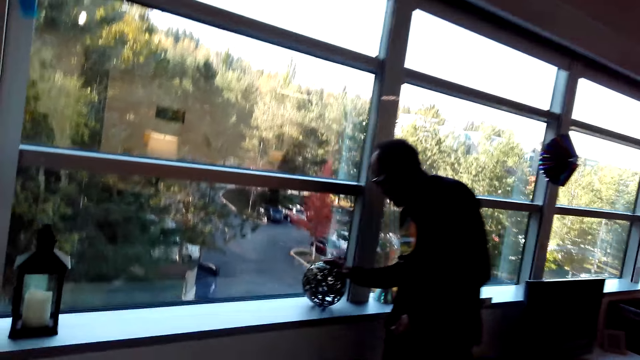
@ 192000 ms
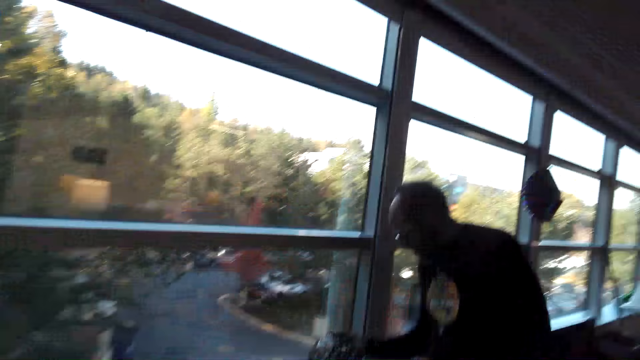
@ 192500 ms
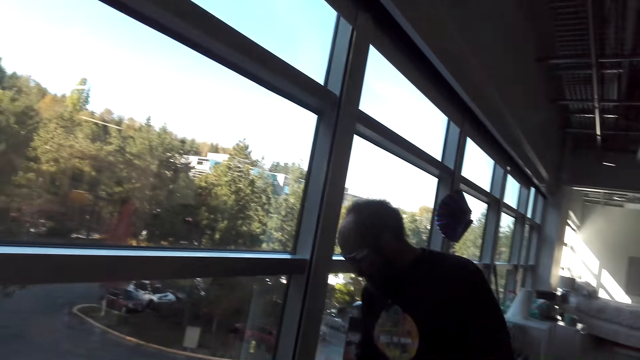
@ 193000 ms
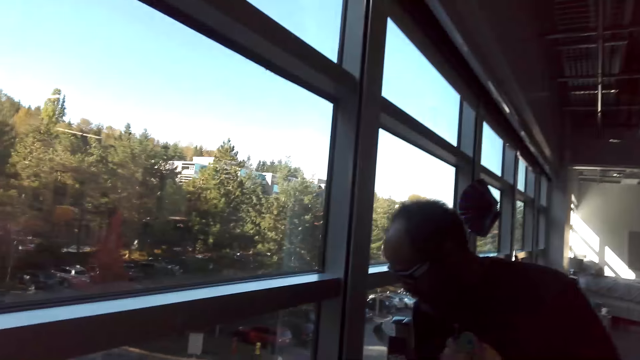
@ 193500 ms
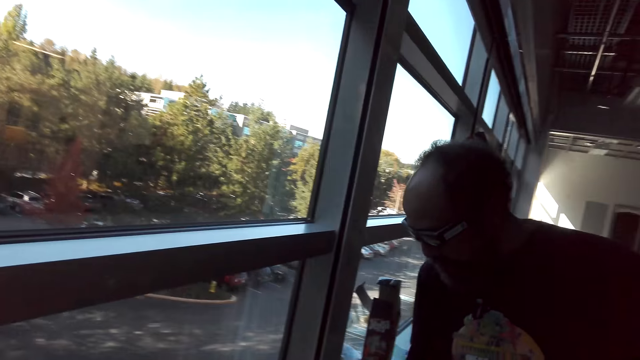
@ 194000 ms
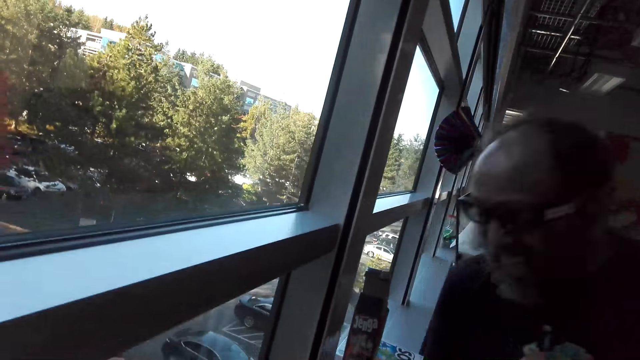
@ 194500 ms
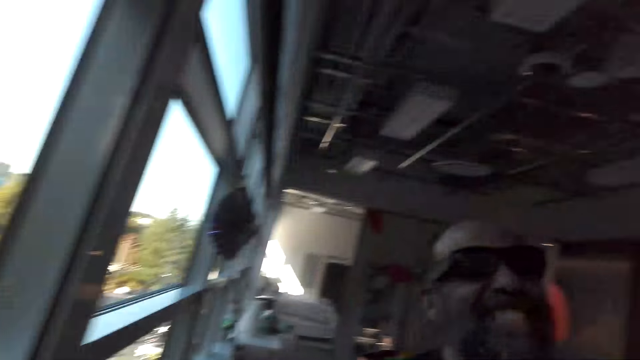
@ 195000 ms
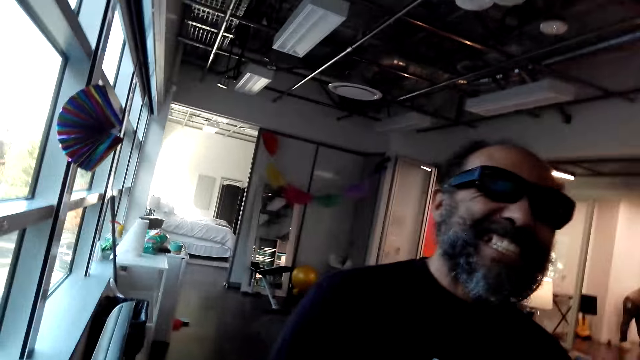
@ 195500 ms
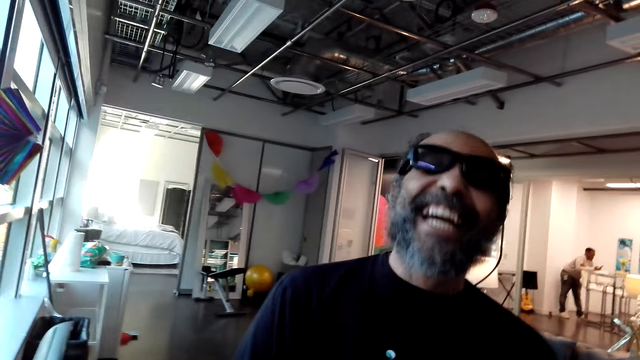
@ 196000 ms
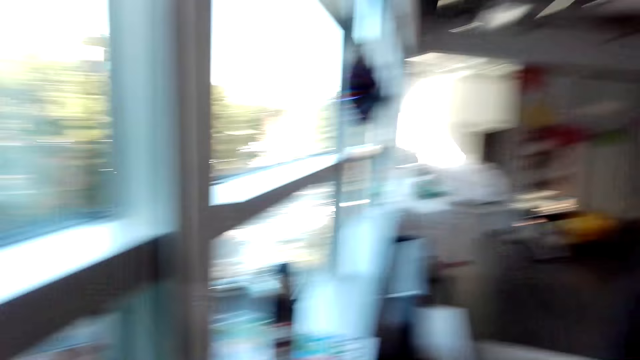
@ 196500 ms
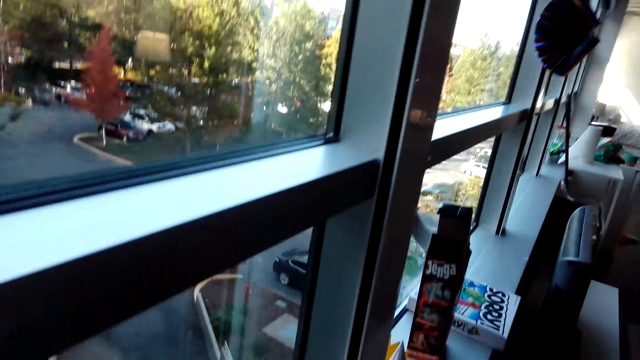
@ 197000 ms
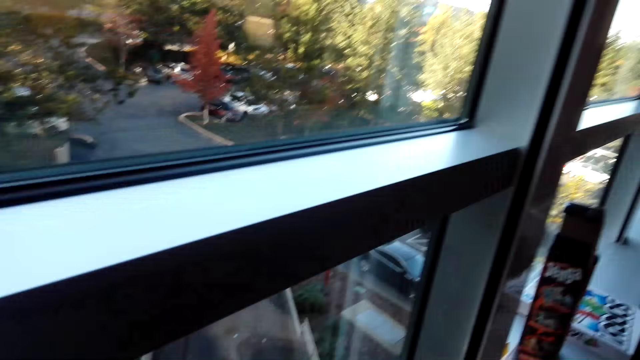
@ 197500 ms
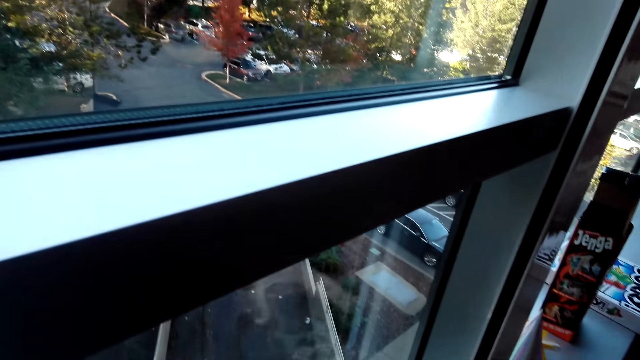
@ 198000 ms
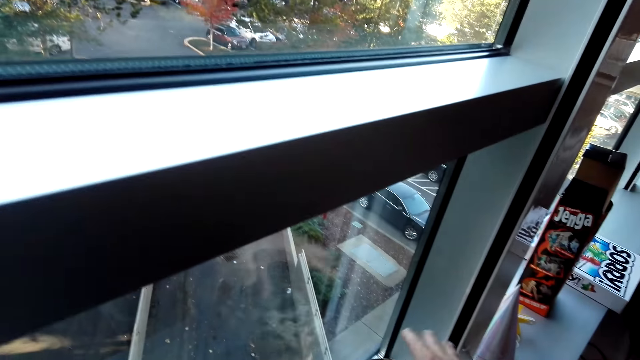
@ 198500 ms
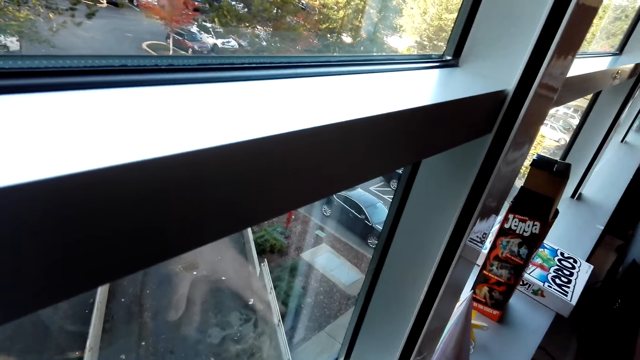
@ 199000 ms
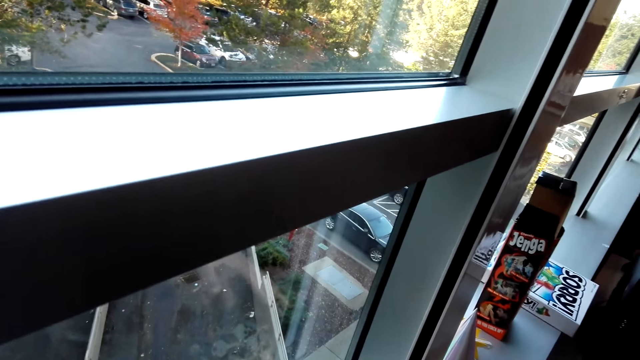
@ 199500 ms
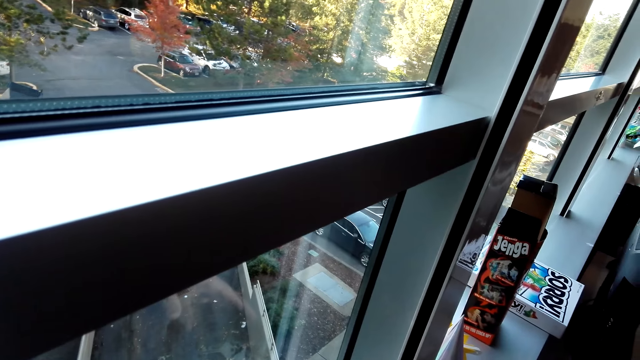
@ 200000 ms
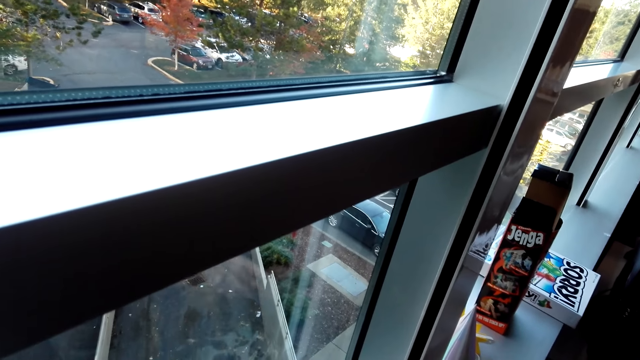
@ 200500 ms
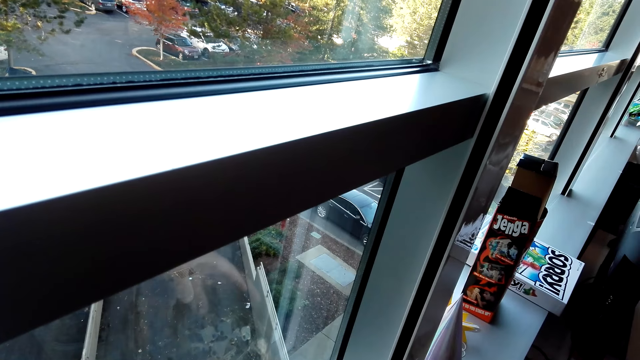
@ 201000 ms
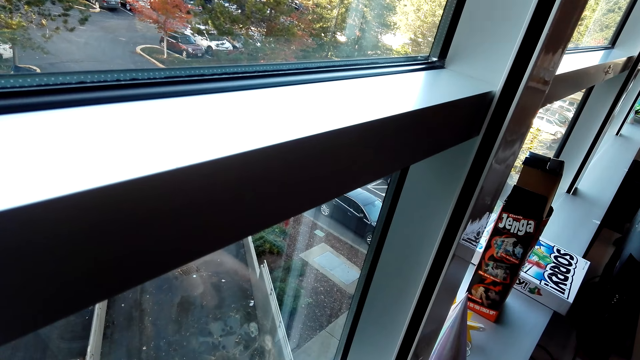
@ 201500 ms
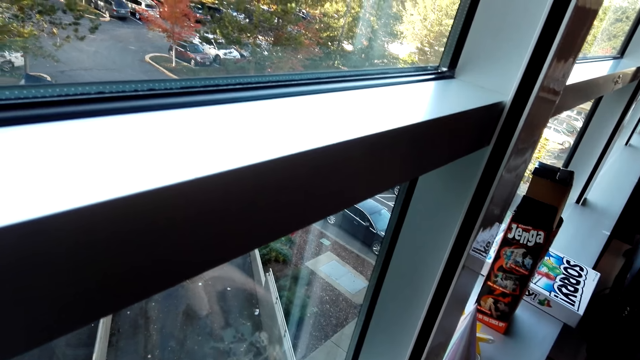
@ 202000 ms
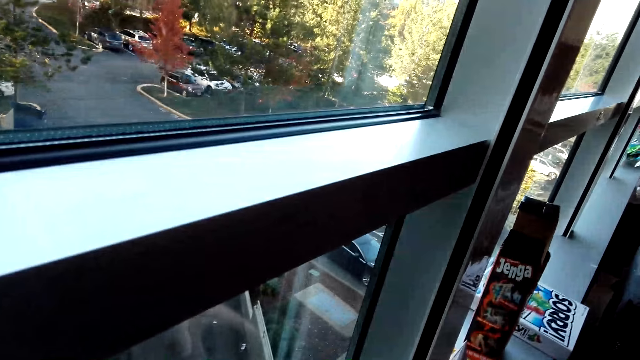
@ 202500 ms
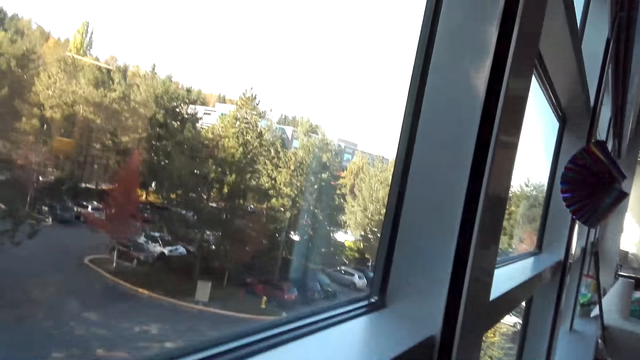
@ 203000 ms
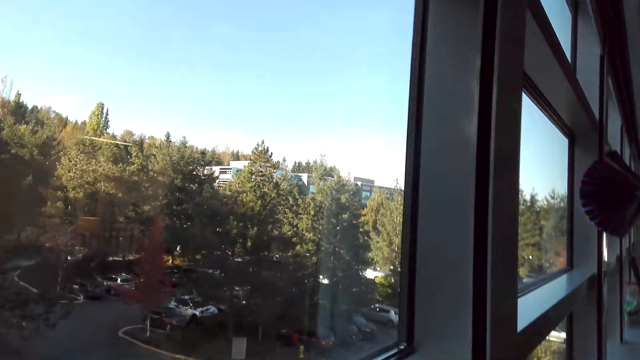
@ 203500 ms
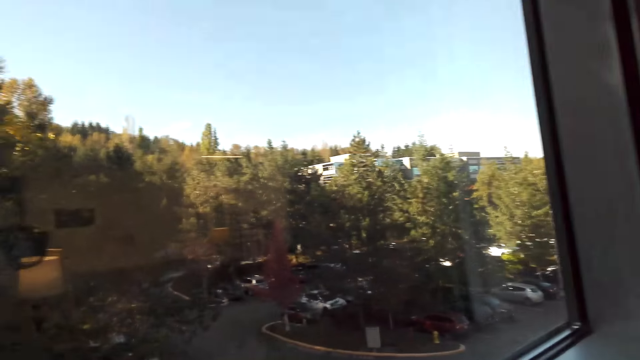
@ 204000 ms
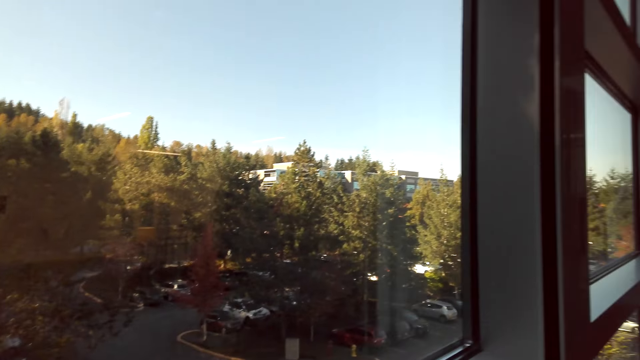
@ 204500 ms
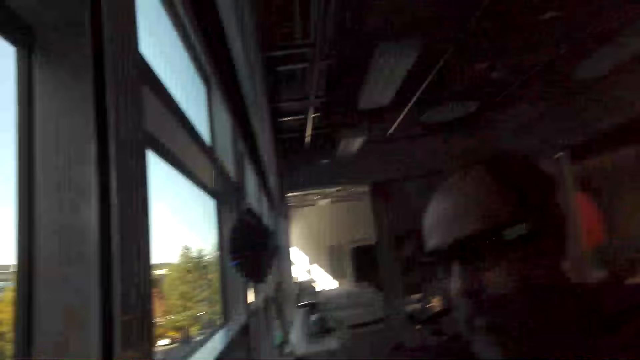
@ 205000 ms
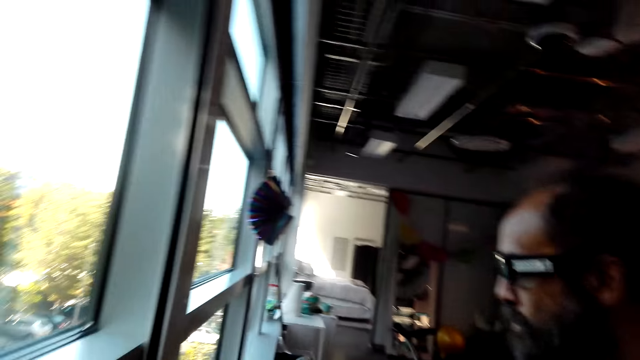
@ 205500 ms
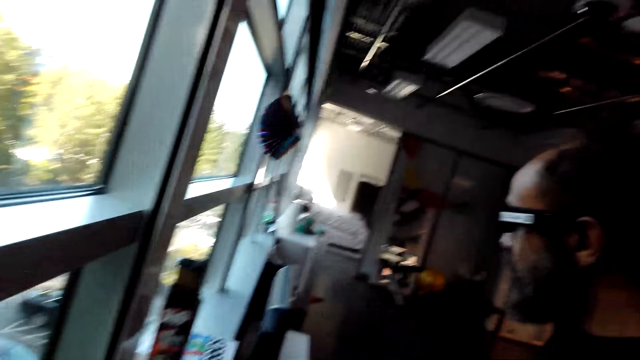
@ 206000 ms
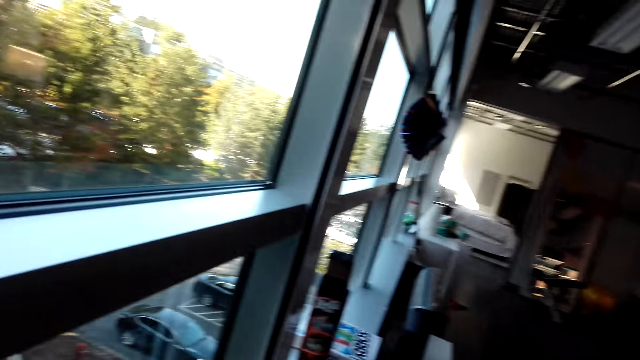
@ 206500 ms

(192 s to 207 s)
A man does something on the window. The camera wearer talks to the man. The man looks up on the roof. The camera wearer looks around. They do something. They look around.

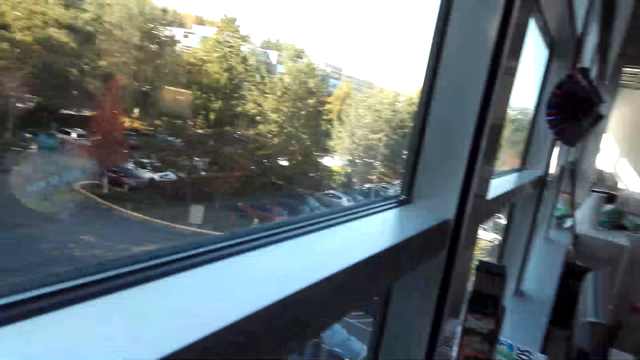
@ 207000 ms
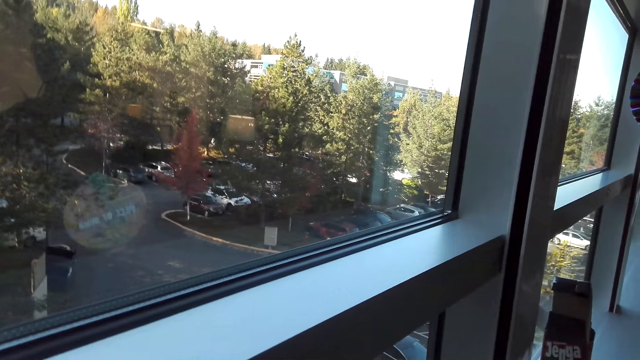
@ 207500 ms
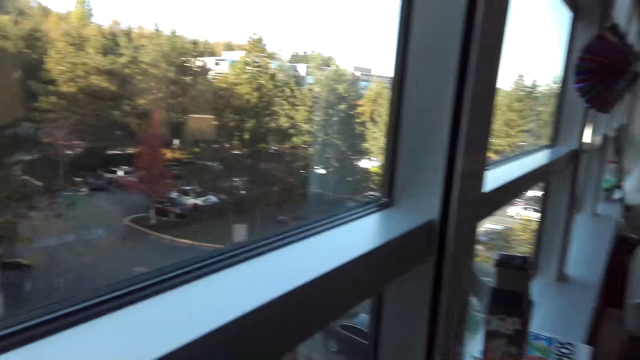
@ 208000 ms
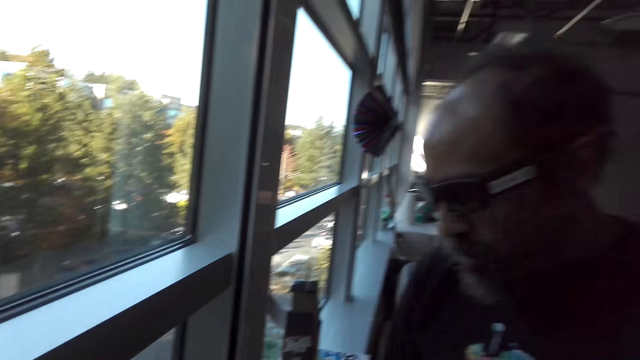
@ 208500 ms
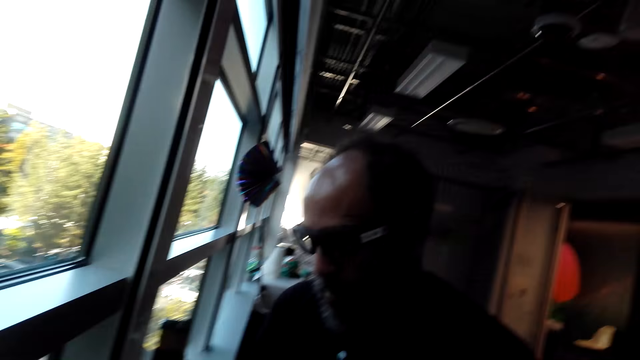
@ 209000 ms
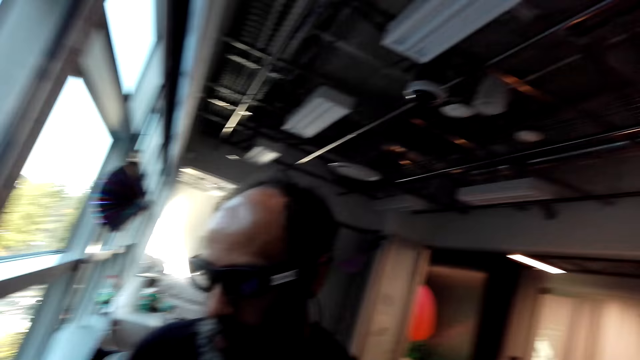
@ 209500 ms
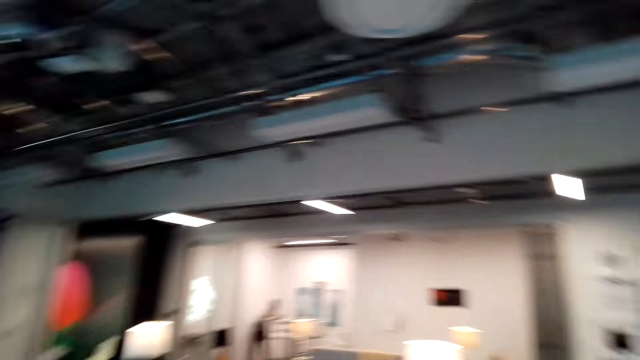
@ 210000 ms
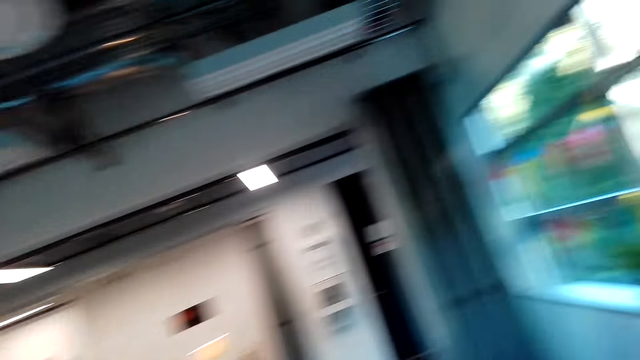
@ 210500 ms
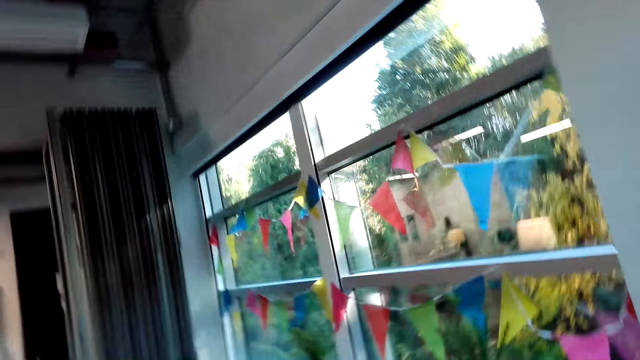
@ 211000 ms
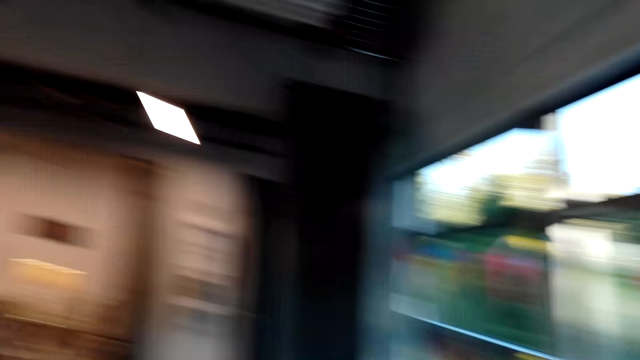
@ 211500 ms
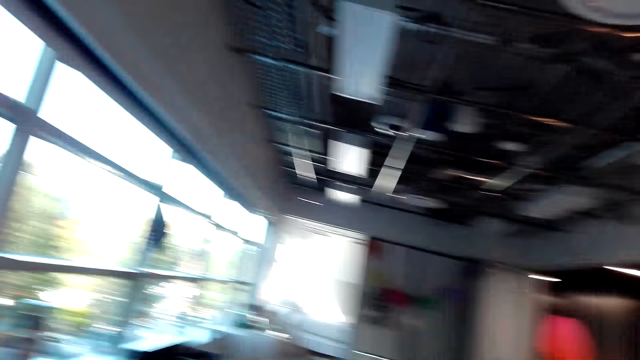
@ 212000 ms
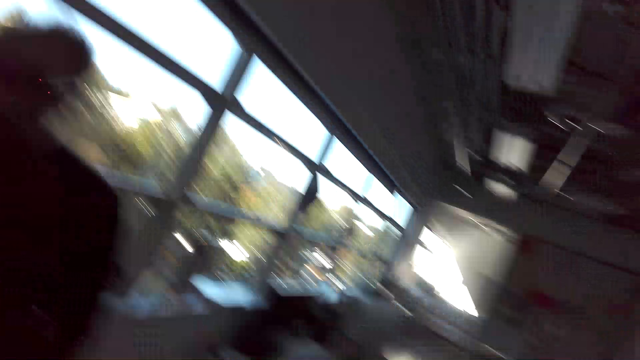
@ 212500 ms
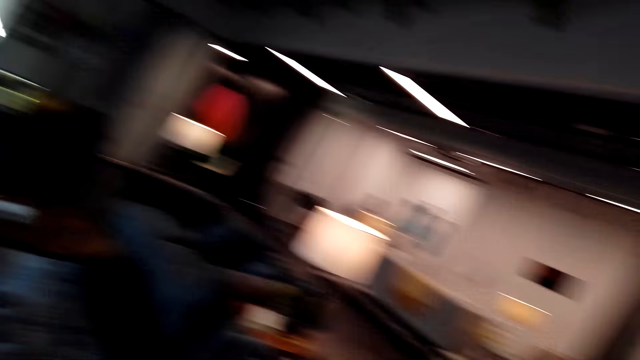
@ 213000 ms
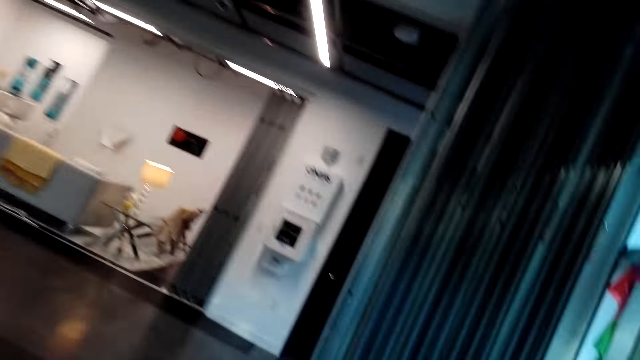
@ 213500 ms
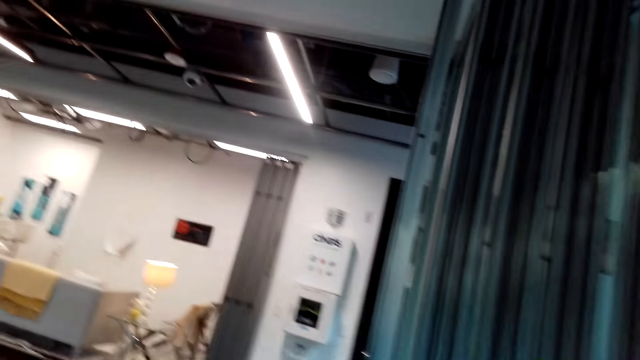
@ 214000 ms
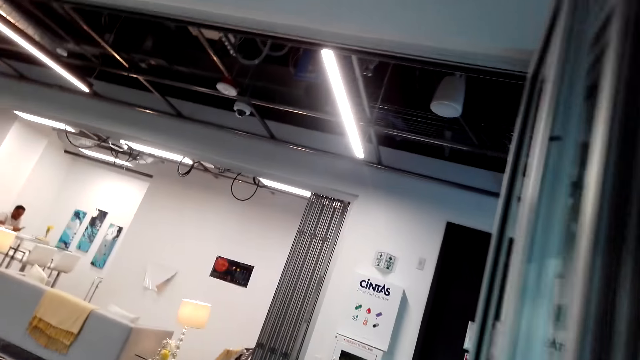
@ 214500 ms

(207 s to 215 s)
The camera wearer talks to a man. The man talks to the camera wearer. The camera wearer looks around.
